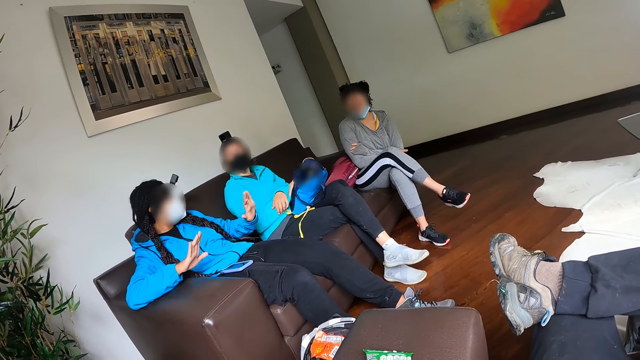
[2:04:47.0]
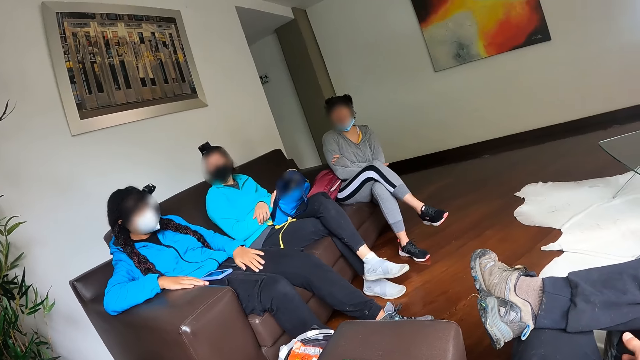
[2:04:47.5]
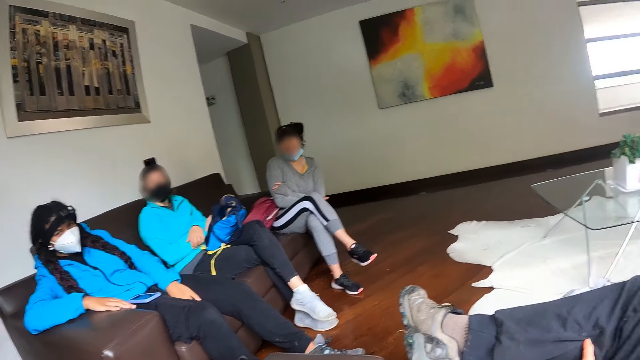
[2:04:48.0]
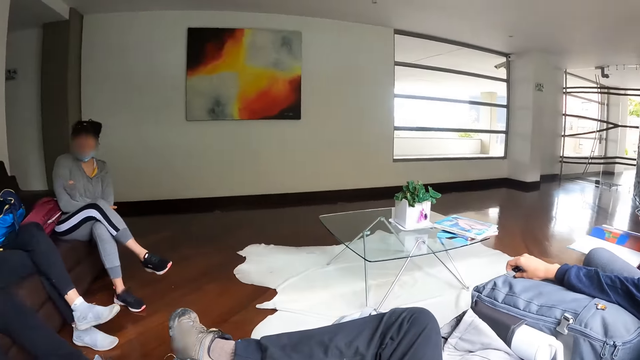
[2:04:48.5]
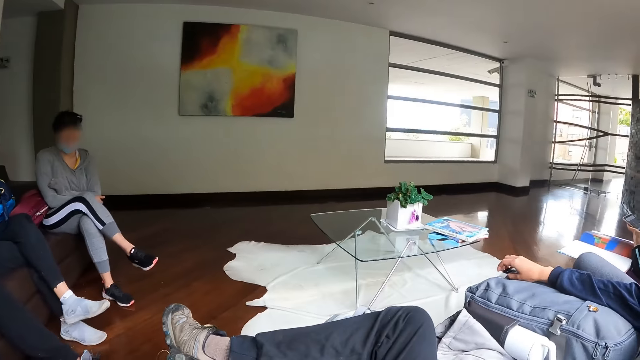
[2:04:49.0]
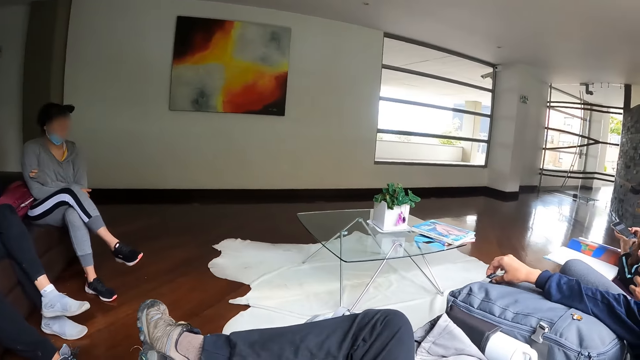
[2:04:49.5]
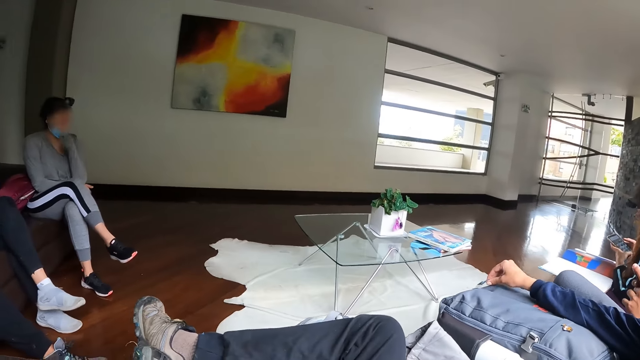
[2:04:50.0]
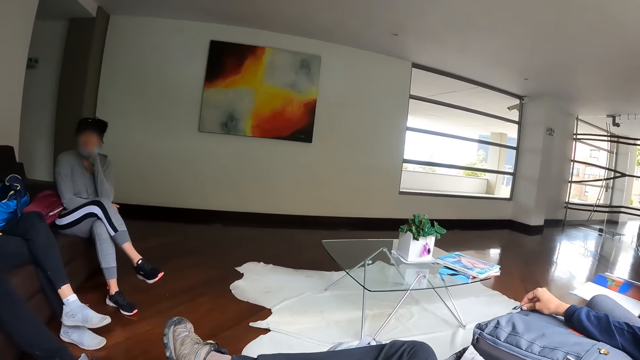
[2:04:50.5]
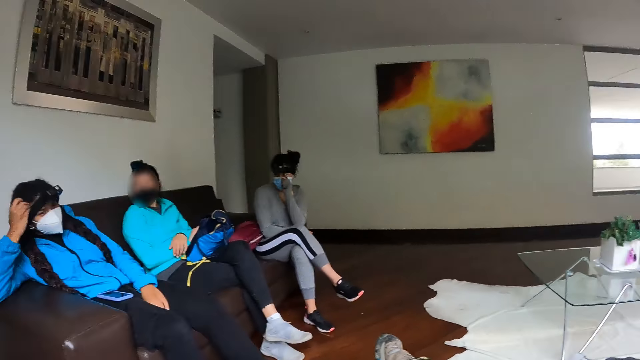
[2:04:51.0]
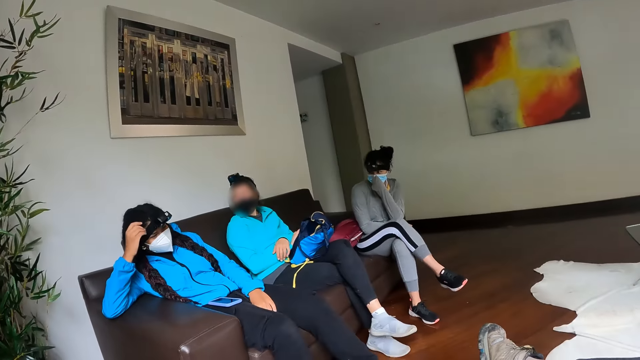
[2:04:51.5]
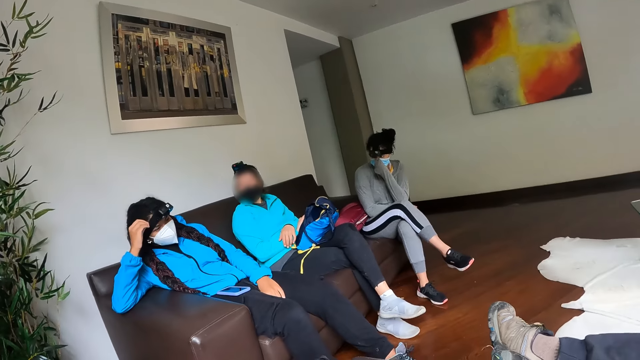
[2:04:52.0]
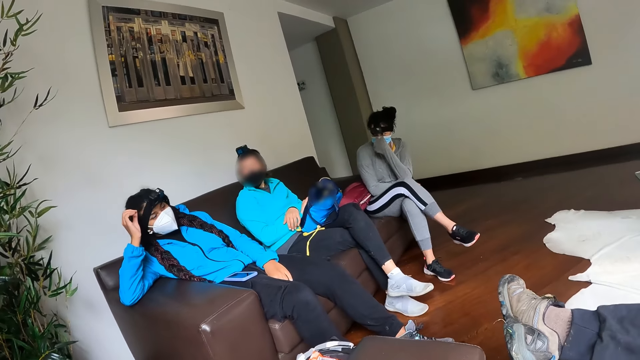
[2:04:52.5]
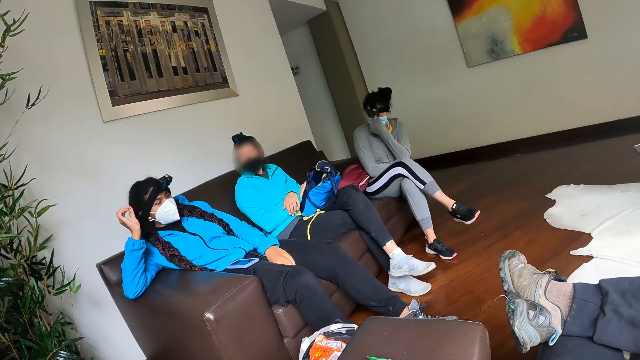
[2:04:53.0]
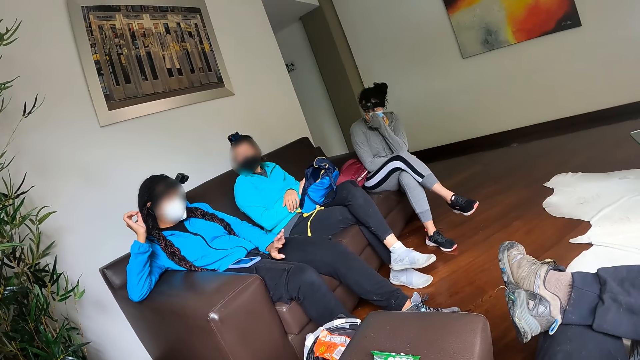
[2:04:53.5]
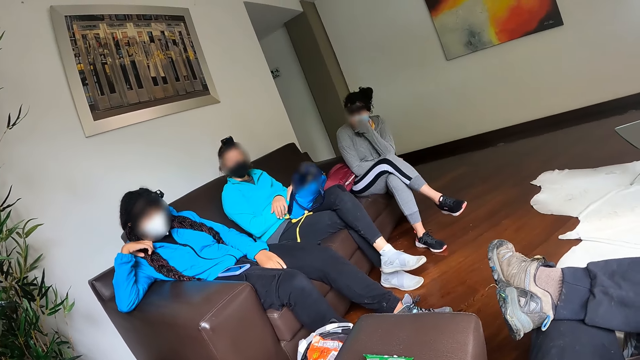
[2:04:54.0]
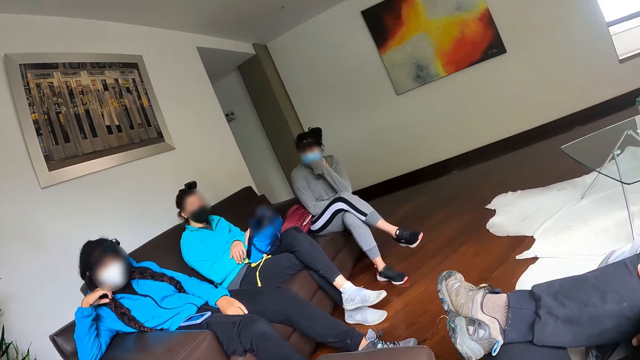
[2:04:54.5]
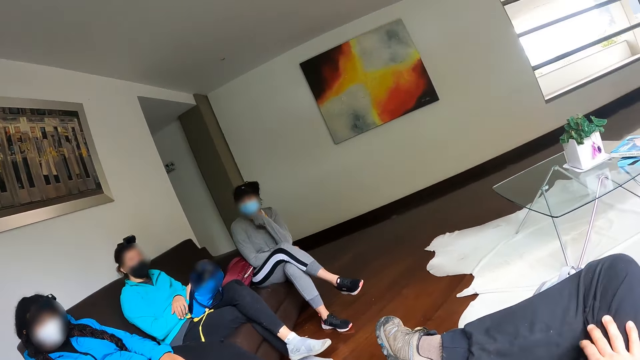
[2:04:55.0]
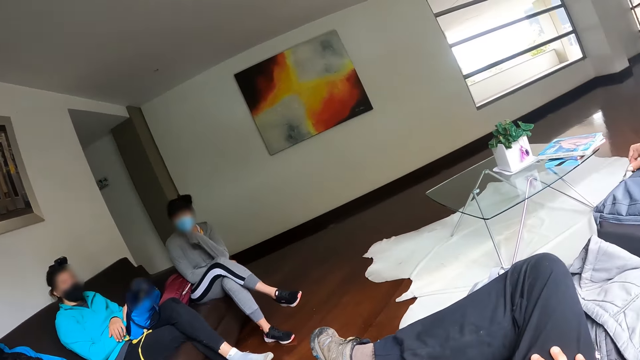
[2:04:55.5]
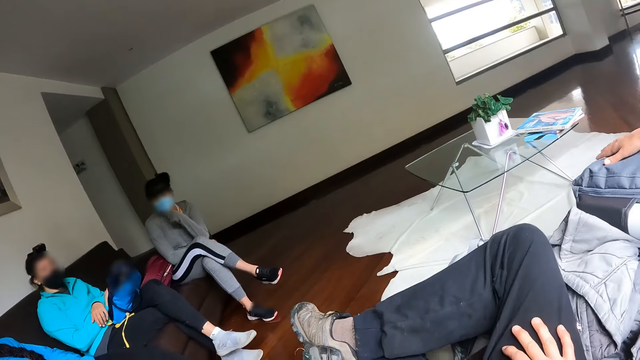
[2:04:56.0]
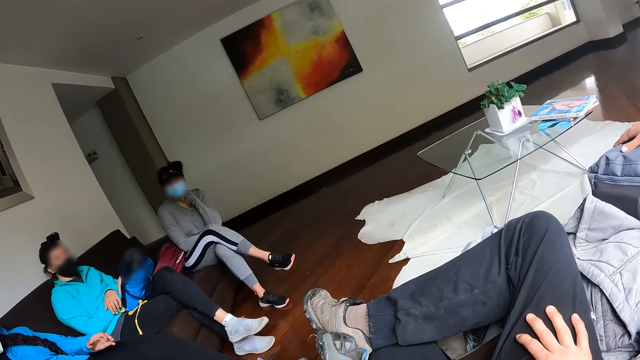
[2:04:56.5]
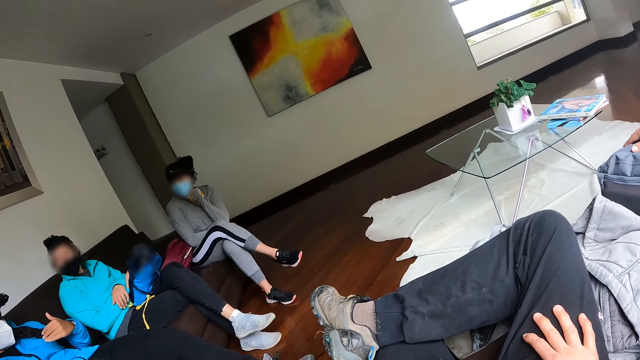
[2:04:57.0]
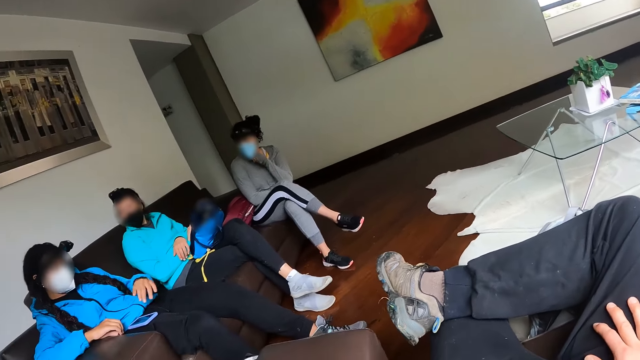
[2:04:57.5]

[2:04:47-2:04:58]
The camera wearer looks to his right. He looks to his left. He moves his right hand a little.

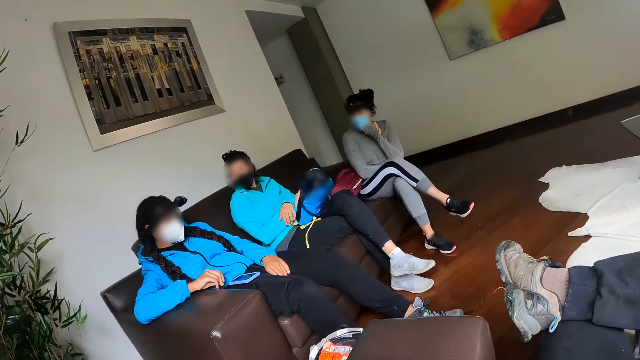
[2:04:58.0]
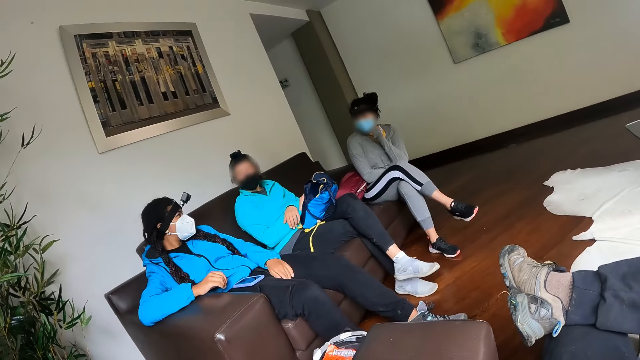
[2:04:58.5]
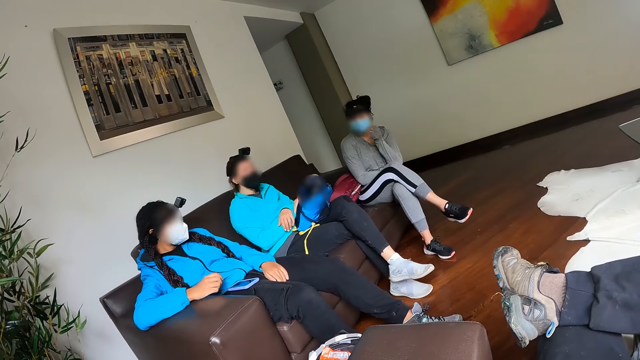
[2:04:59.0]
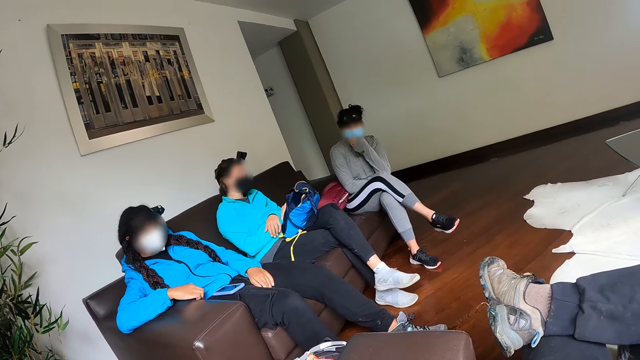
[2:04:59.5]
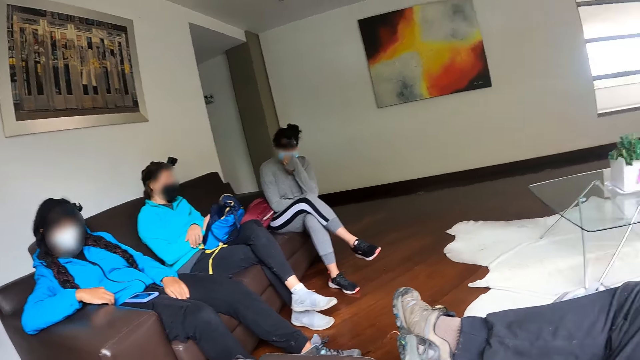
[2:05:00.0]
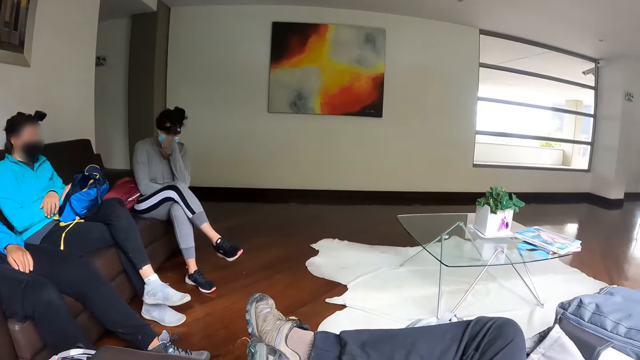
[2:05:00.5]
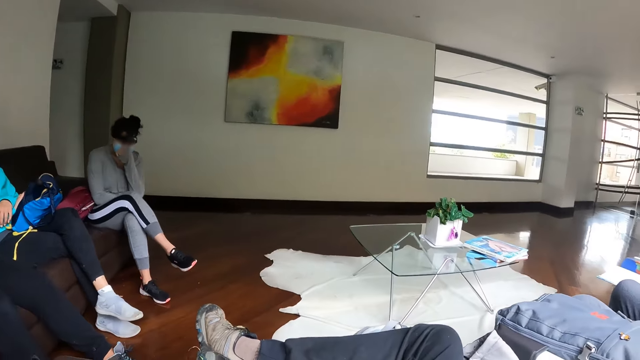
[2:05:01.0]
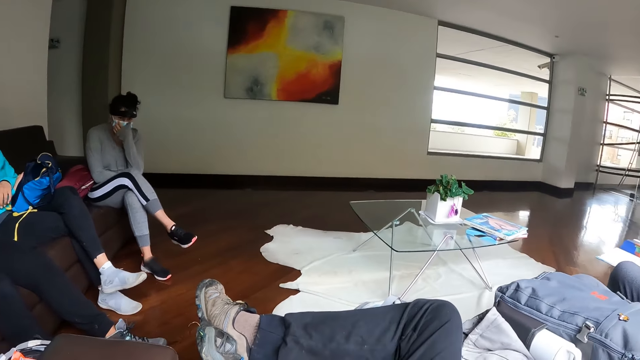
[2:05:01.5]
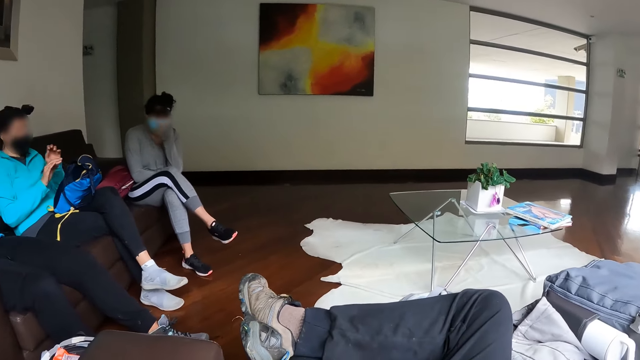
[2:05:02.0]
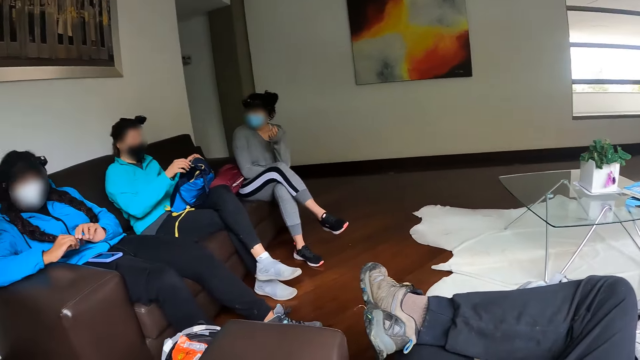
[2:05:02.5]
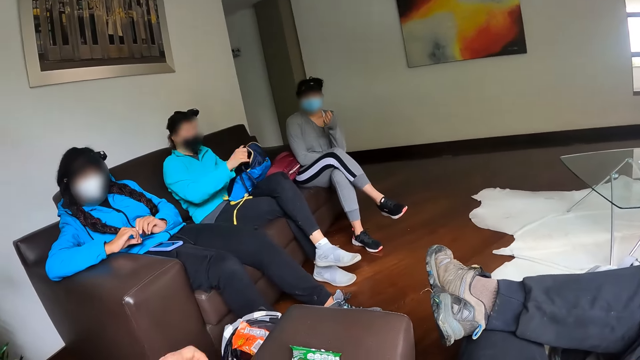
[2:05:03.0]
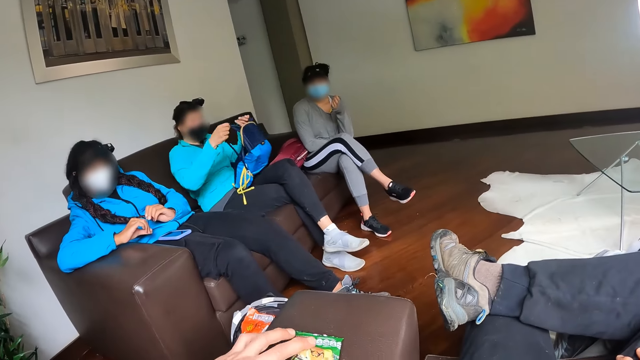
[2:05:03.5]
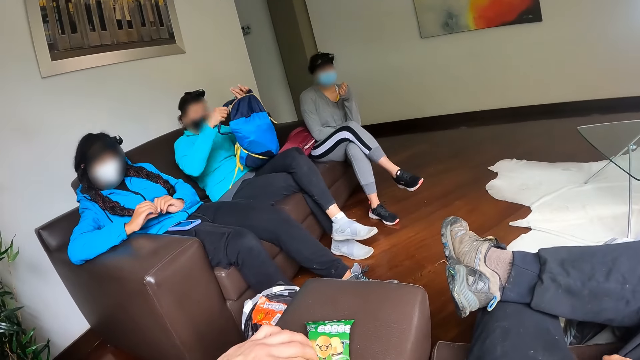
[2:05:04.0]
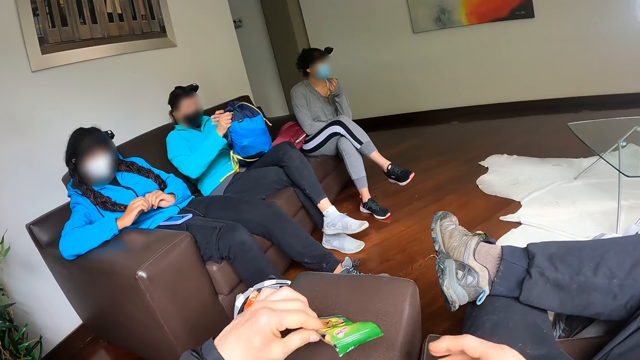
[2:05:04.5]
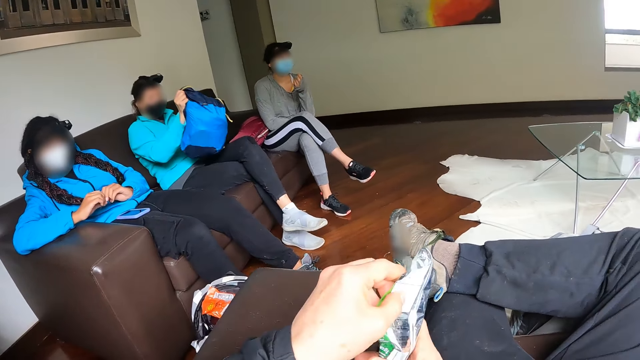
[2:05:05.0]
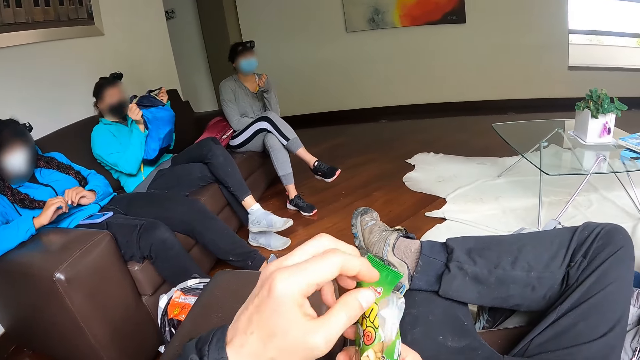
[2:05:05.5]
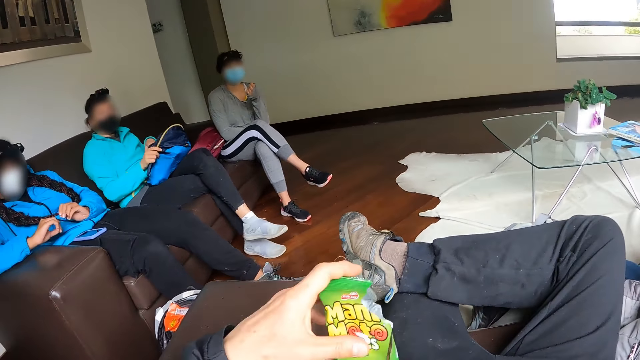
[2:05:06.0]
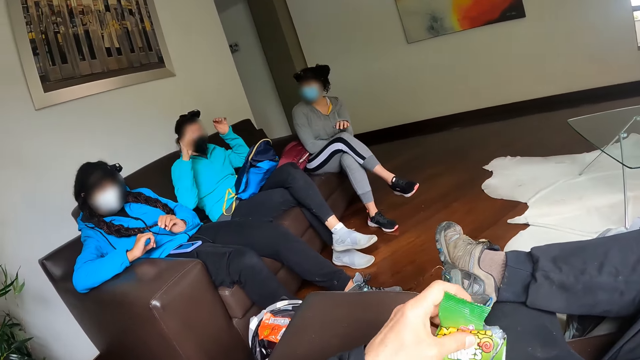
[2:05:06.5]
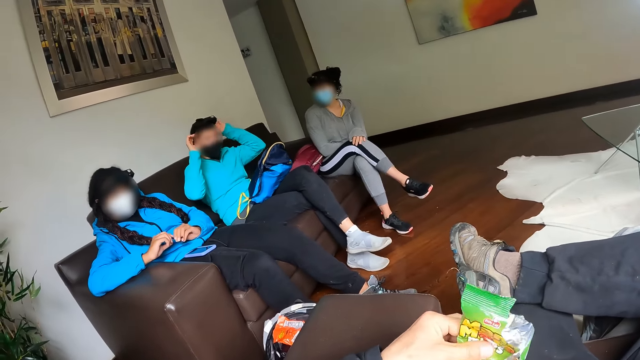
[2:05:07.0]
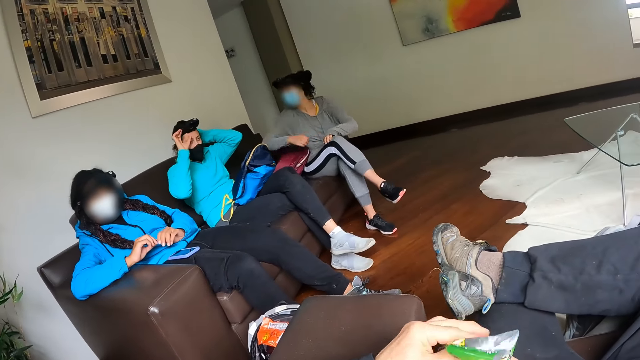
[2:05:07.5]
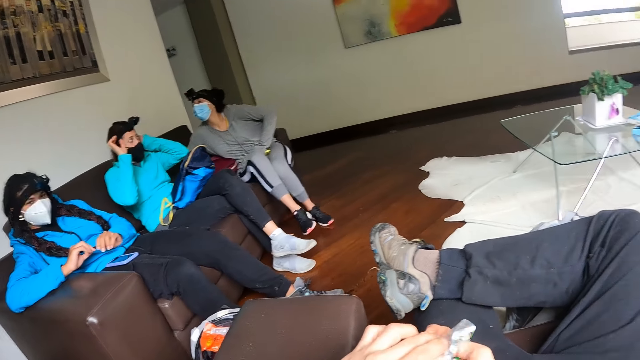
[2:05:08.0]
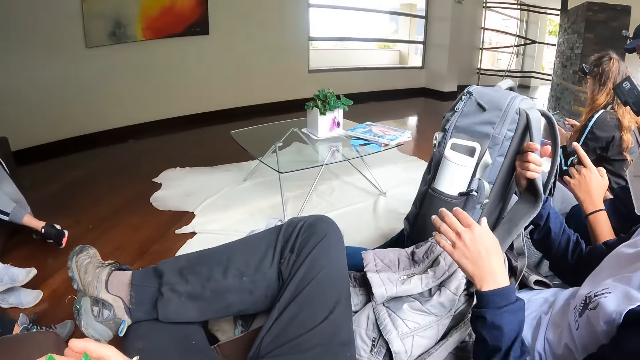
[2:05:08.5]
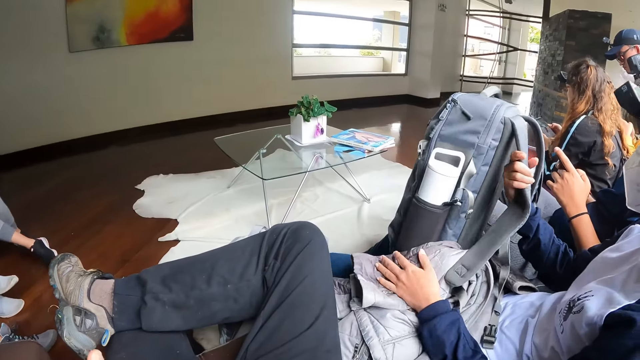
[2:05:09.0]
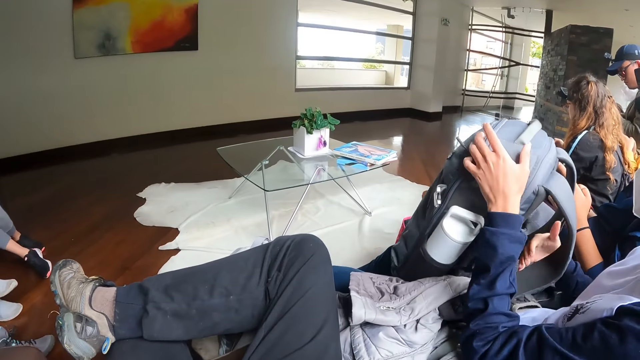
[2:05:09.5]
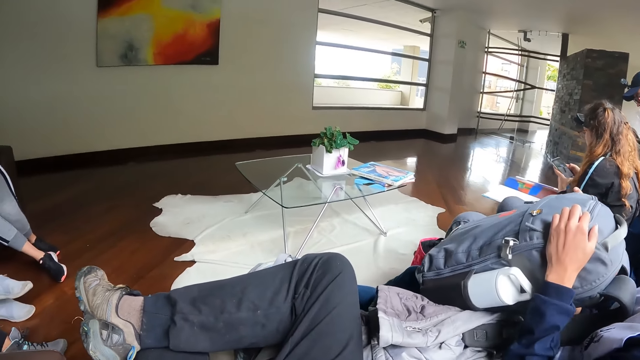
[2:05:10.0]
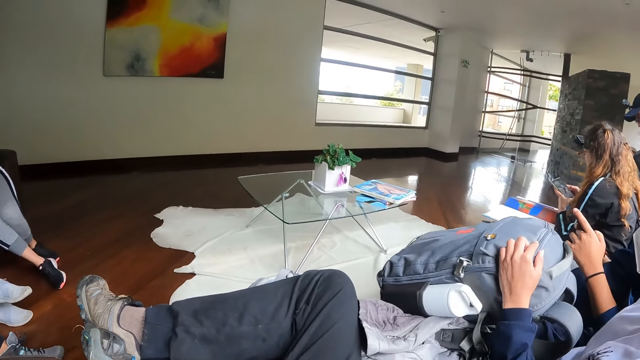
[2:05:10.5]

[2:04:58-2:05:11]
The camera wearer looks to his left. He looks forward. The woman moves the bag with her hands. The camera wearer looks to his left. He touches the packet of nuts with his left hand. He picks up the pack of peanuts from the sofa with his left hand. He holds the packet of nuts with both hands. He adjusts the packet of nuts. Another woman interacts with the first woman. The camera wearer looks to his right.
